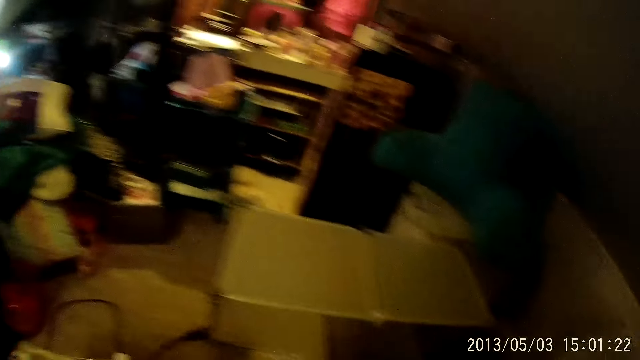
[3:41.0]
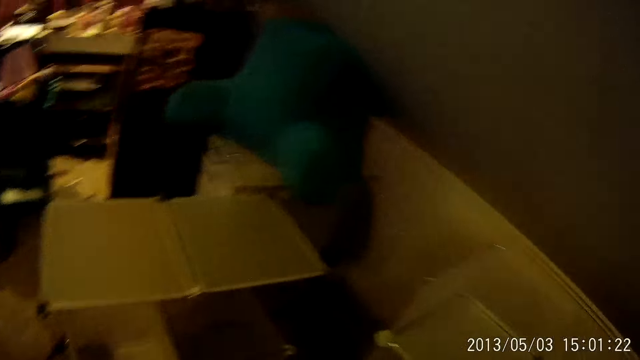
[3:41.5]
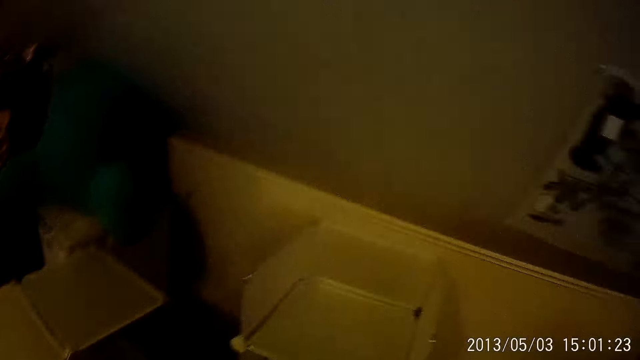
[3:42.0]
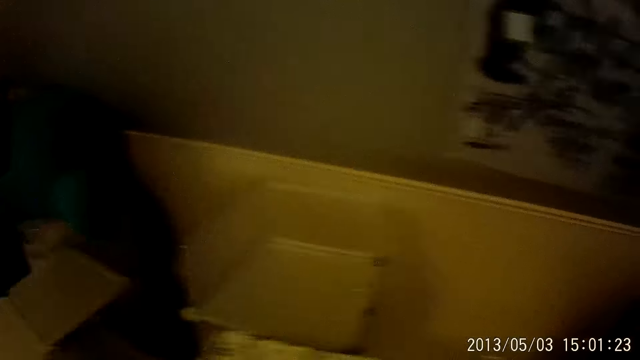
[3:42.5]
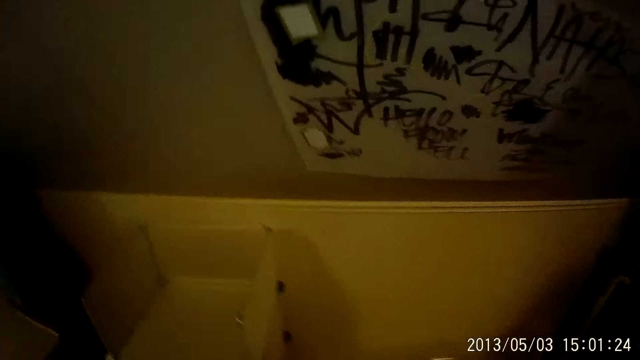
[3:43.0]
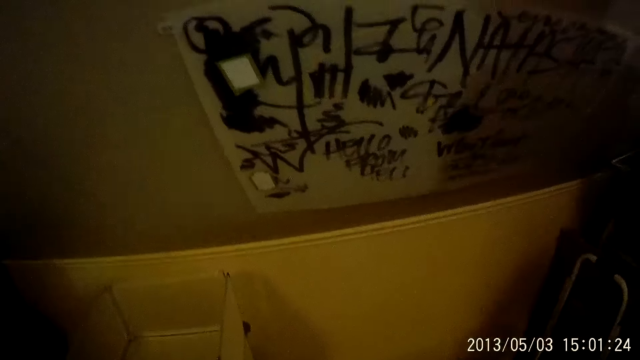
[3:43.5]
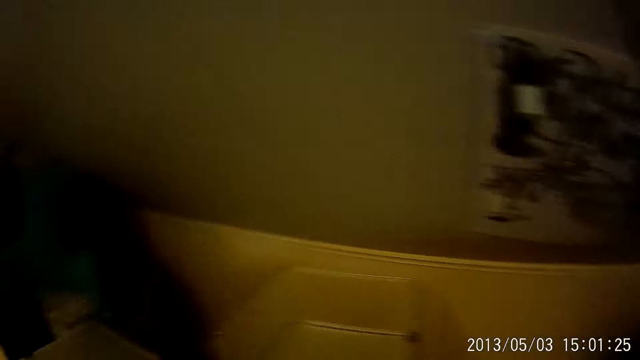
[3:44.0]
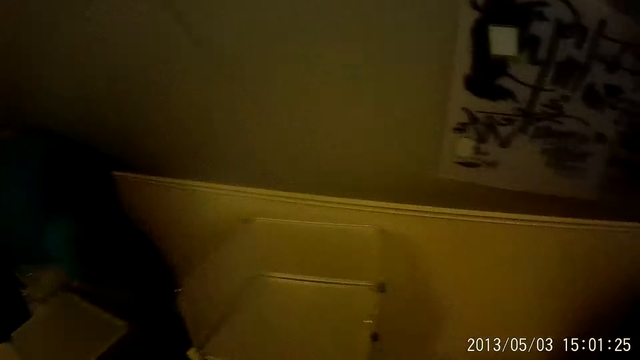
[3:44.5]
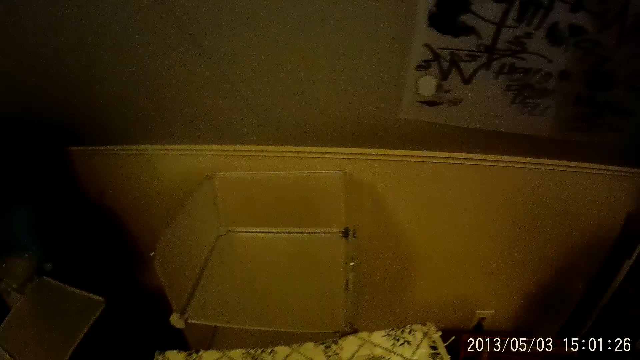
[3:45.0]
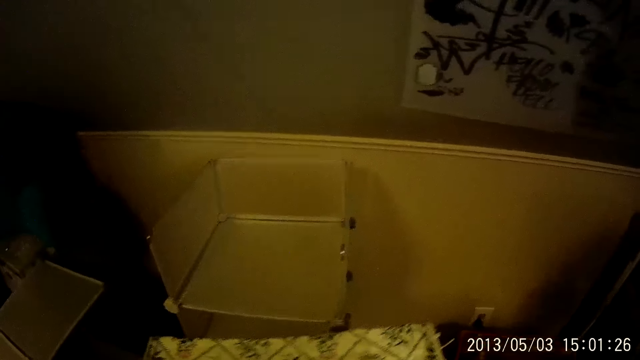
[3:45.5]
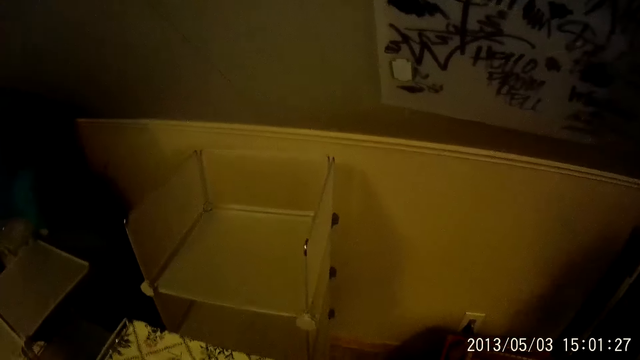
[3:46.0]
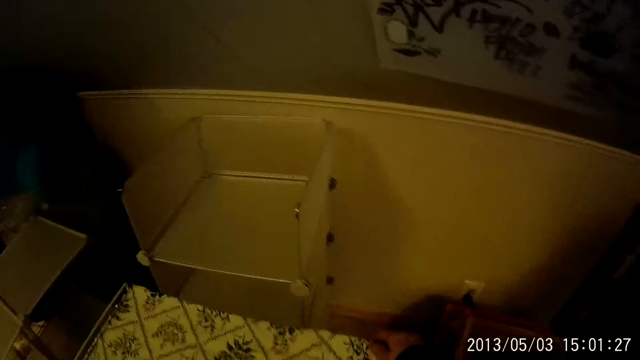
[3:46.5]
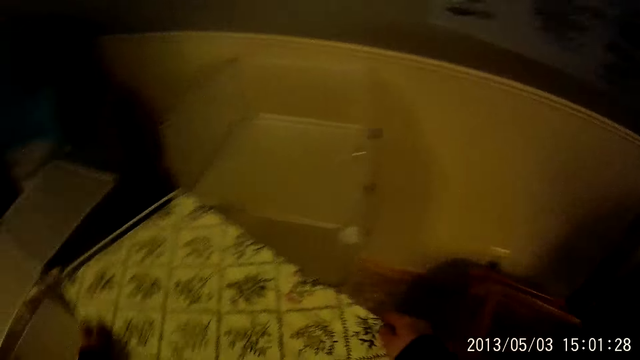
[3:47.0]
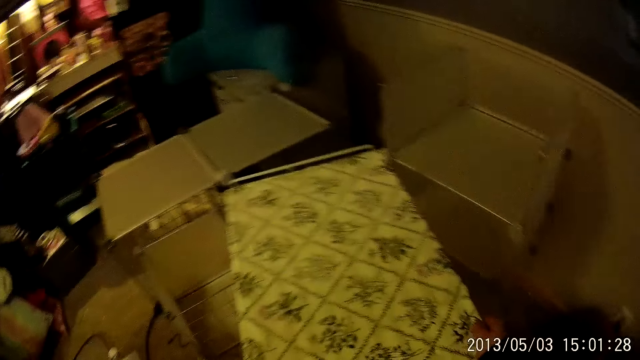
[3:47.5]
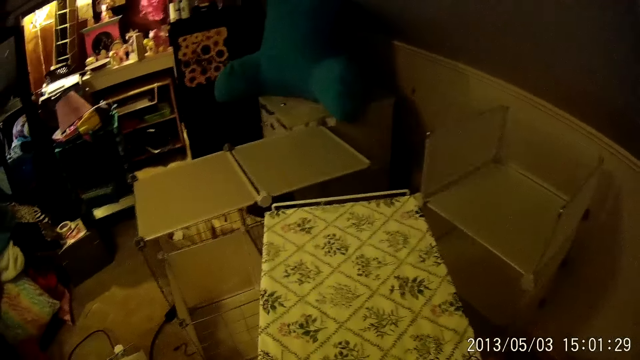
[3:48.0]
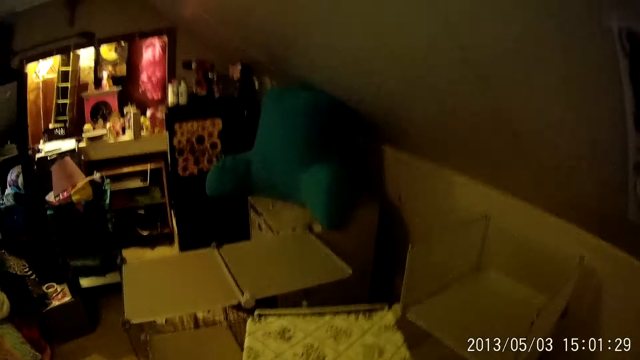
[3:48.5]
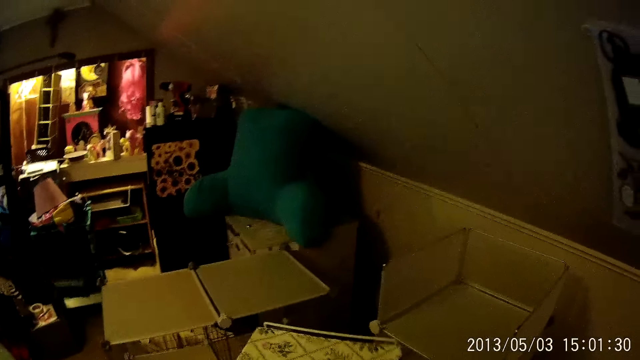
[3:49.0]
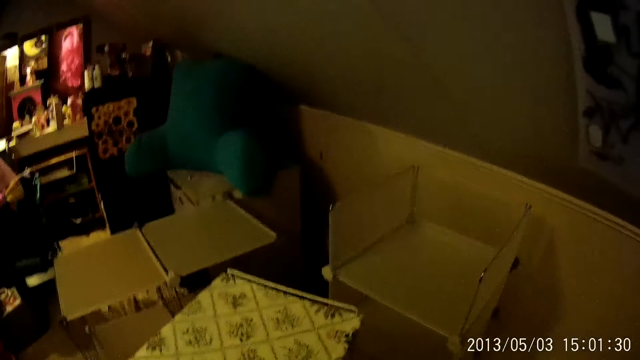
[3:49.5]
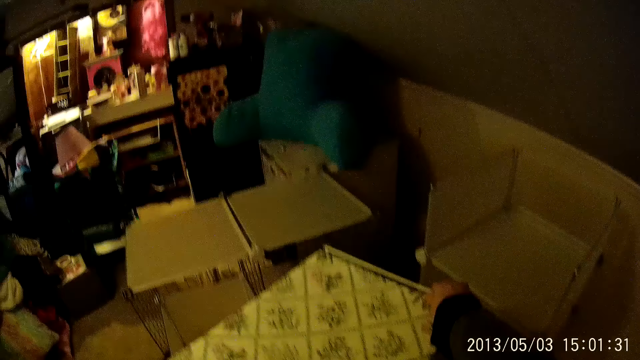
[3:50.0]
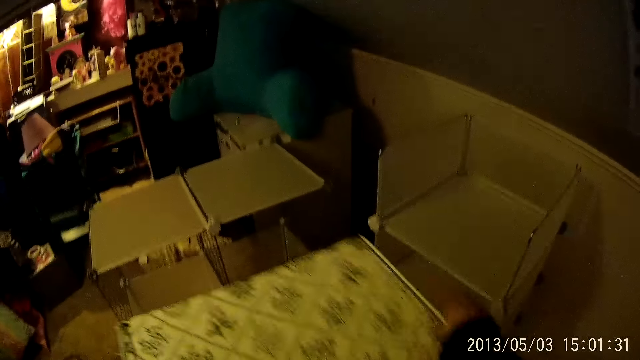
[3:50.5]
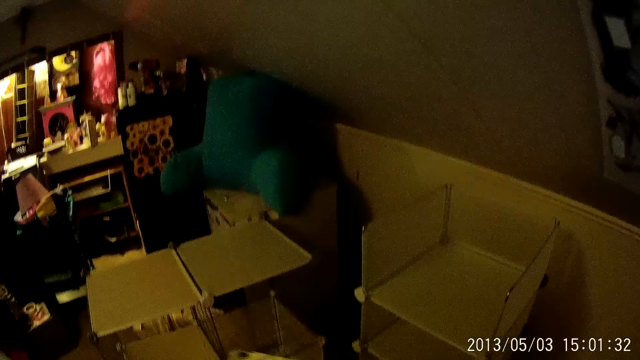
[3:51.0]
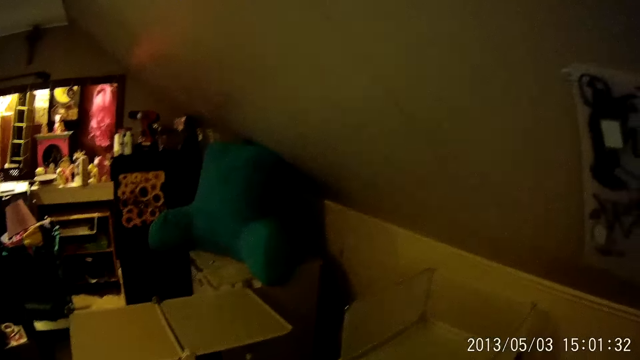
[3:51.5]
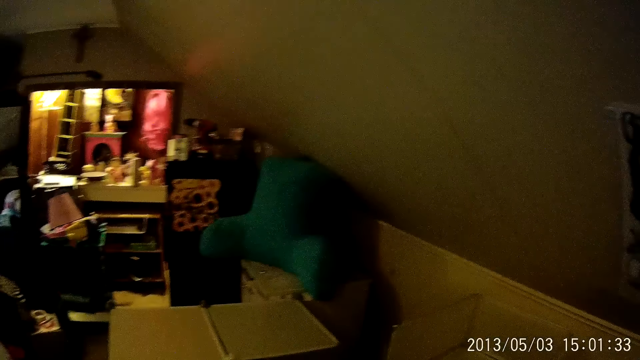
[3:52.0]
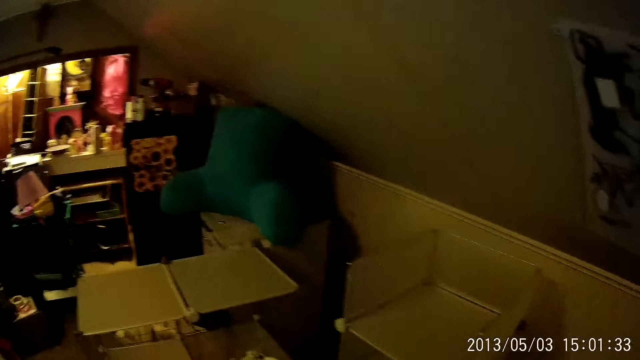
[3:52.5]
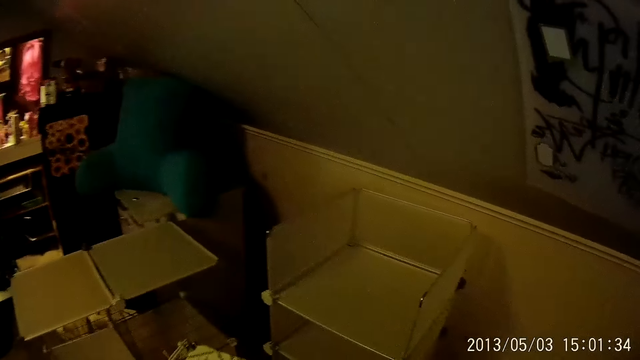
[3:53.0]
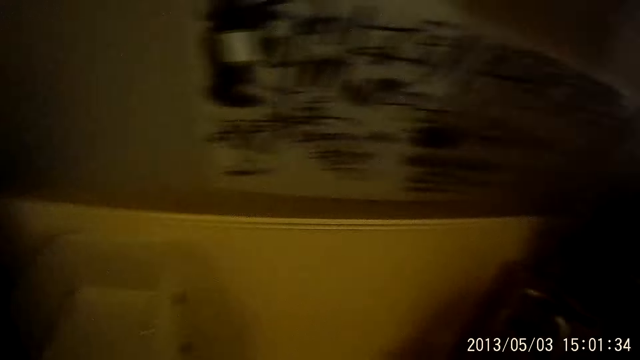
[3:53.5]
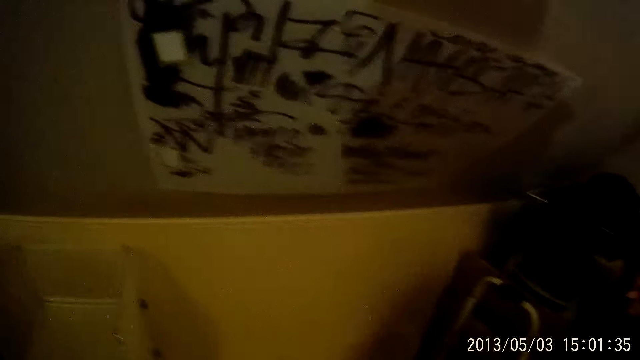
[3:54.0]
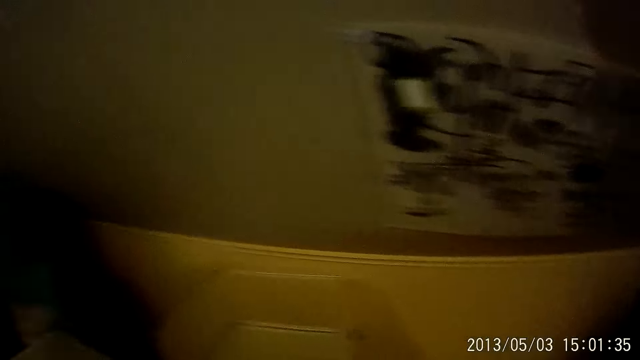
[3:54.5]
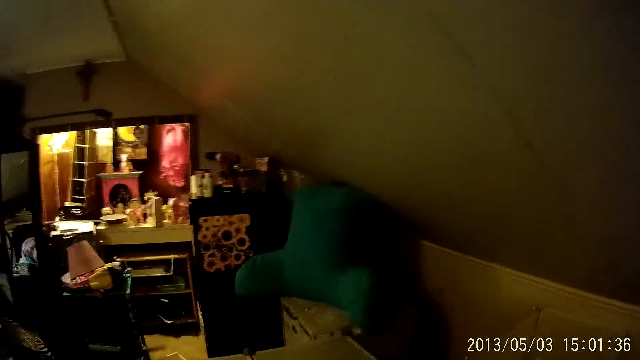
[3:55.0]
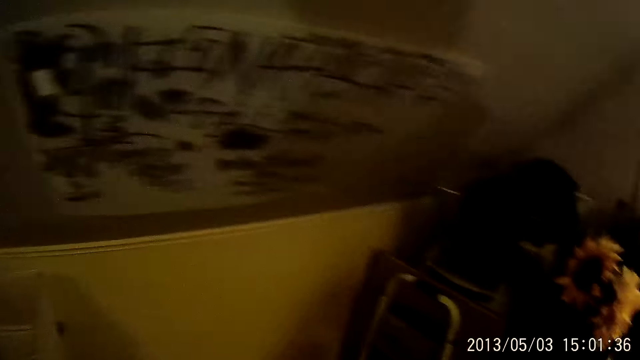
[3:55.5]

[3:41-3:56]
The camera wearer looks around. They adjust the rack. They turn the rack on the floor. They look around.

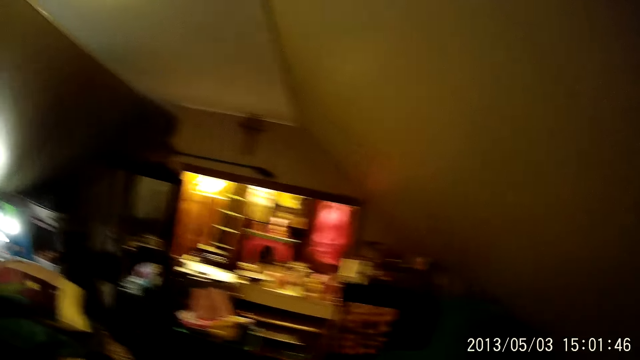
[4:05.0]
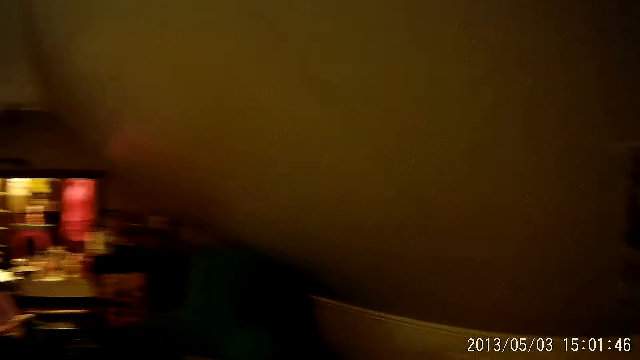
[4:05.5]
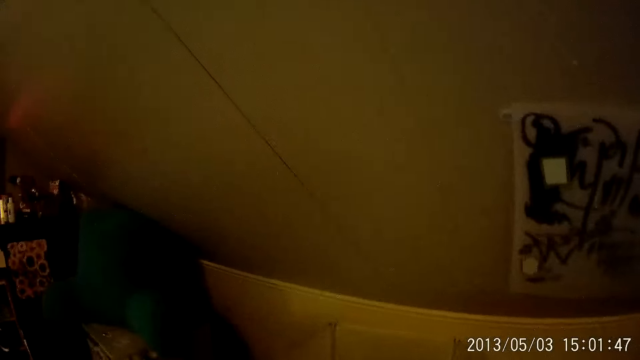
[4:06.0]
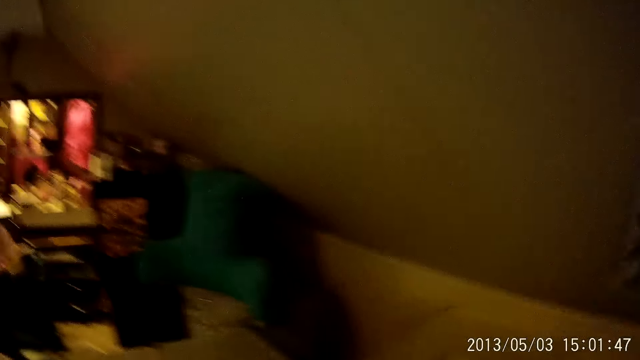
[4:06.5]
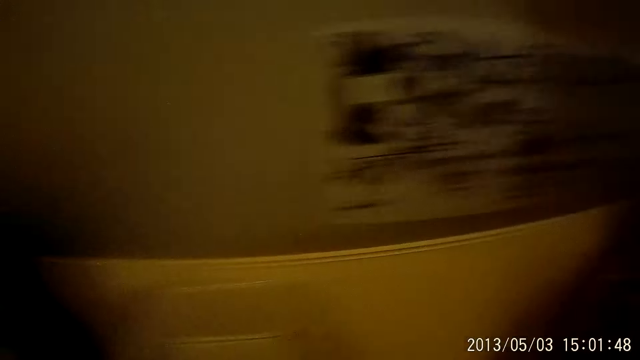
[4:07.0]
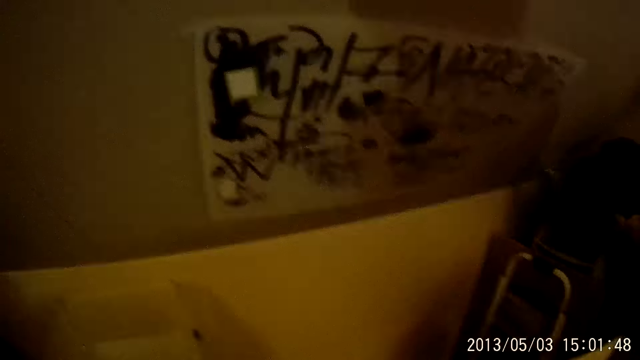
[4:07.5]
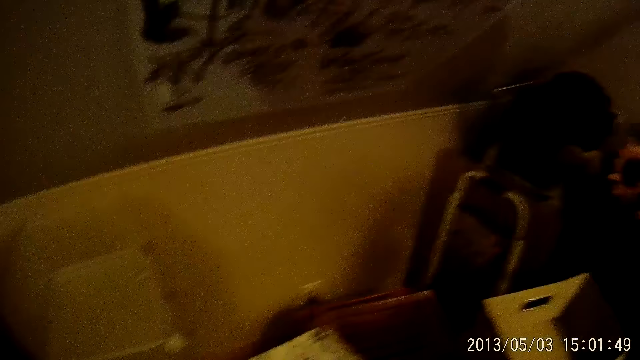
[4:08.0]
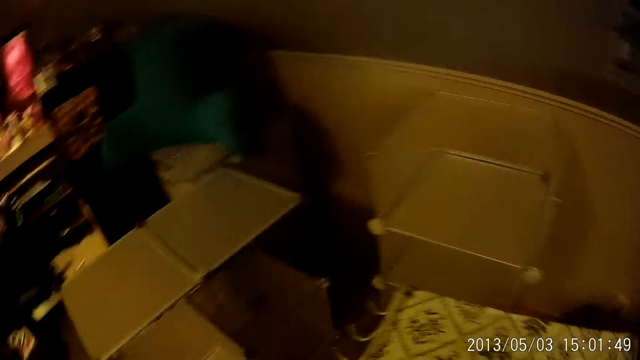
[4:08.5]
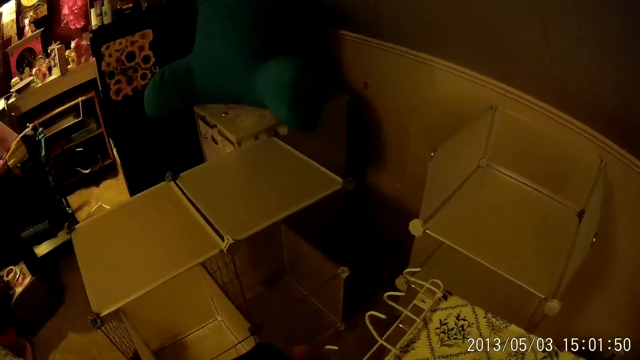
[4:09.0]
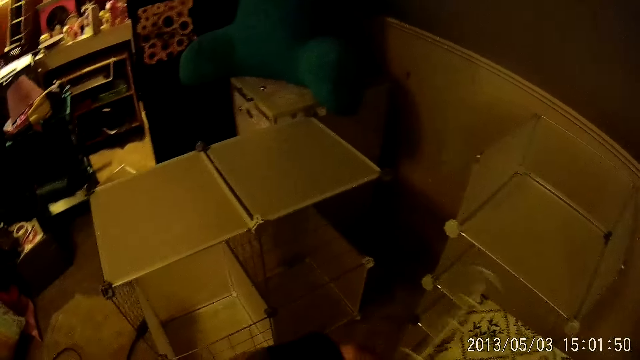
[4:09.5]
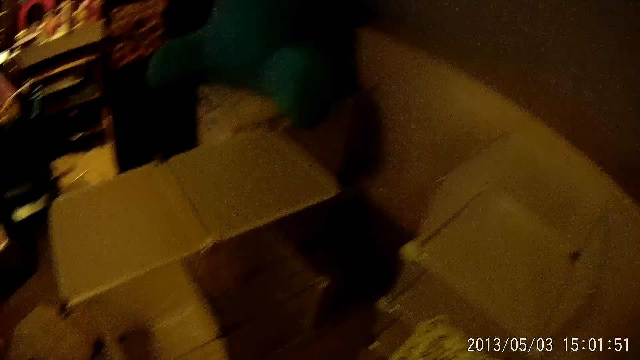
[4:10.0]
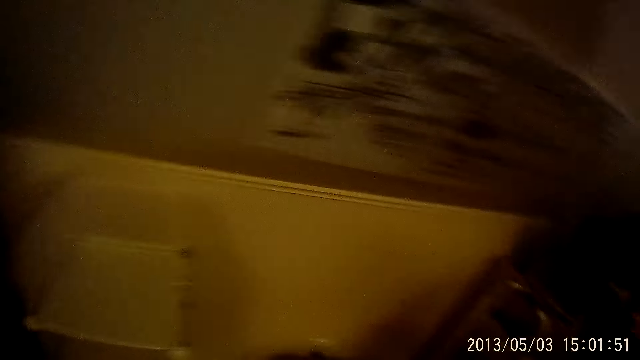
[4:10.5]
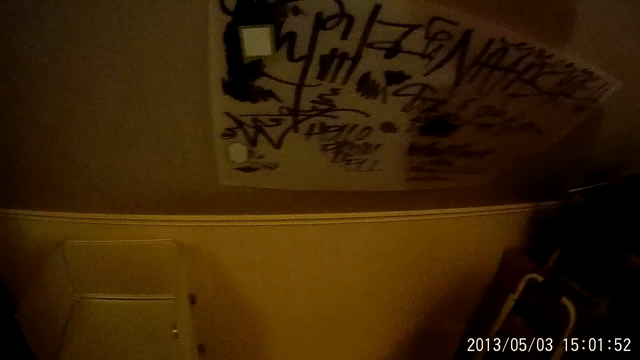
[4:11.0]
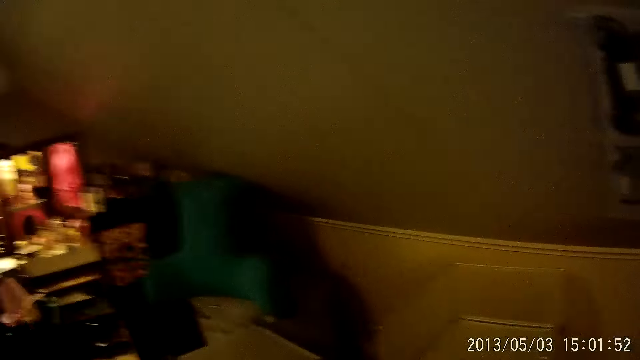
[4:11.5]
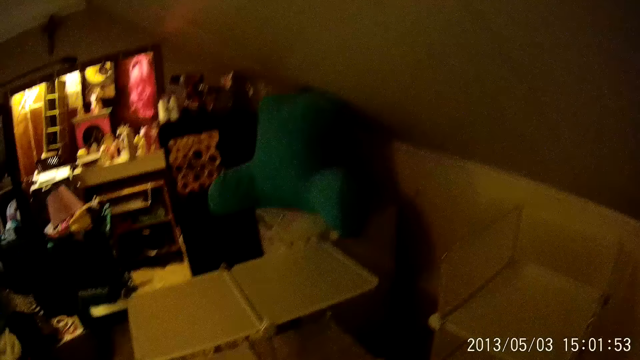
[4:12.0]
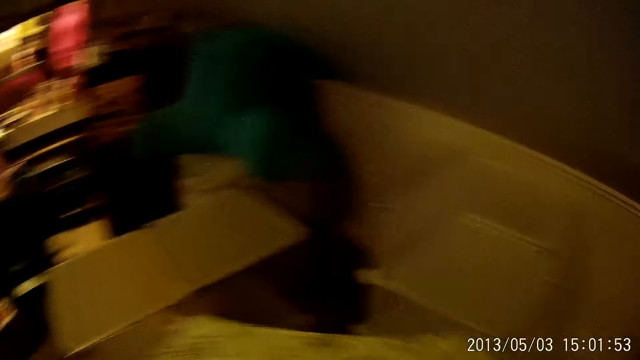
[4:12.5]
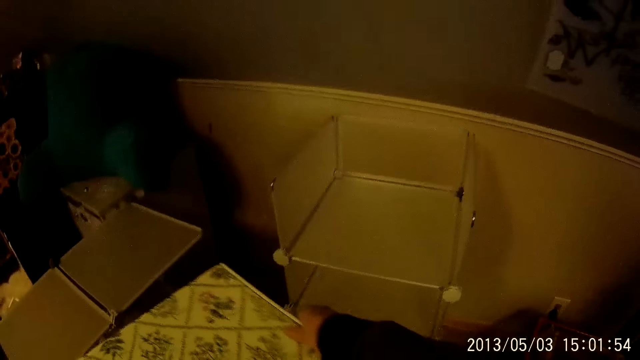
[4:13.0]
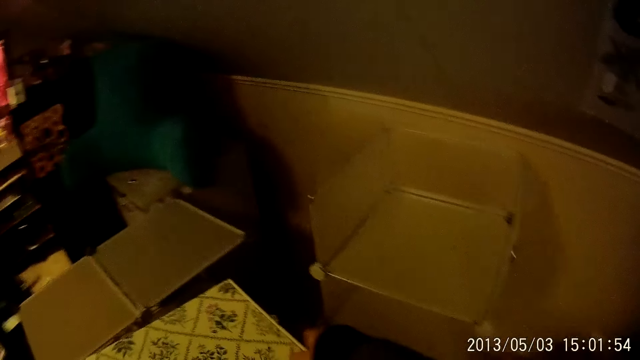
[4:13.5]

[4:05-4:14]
The camera wearer fixes the rack. They look around. They carry the rack. They drop the rack. They move the rack on the floor.
